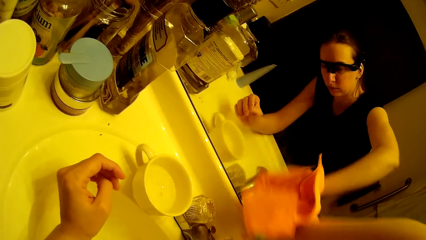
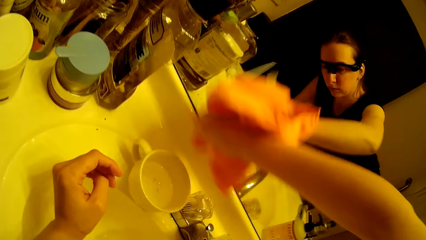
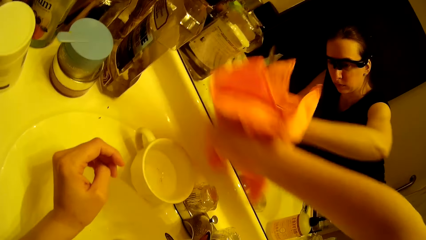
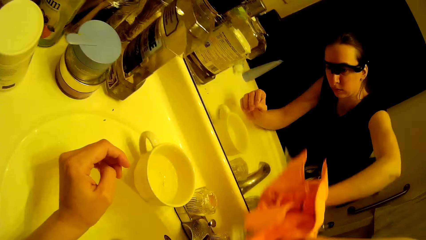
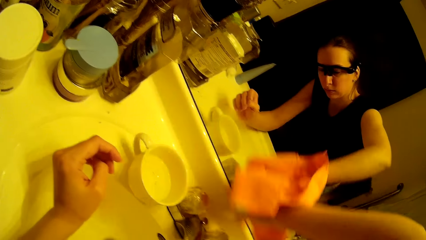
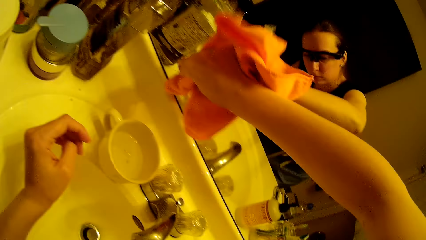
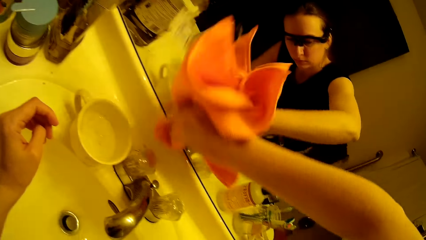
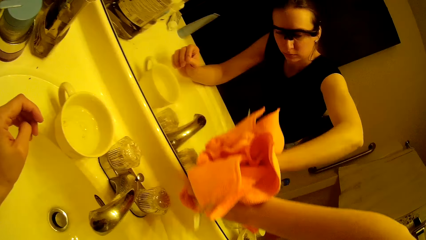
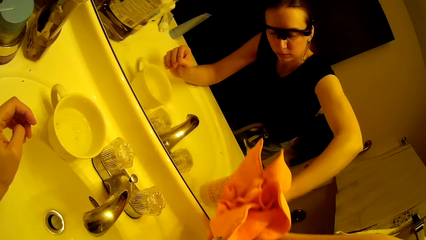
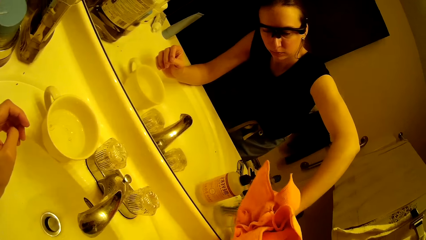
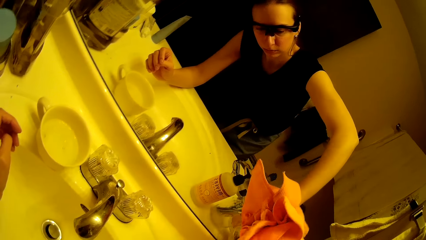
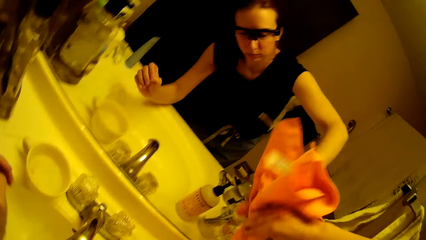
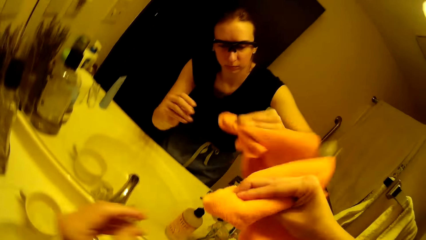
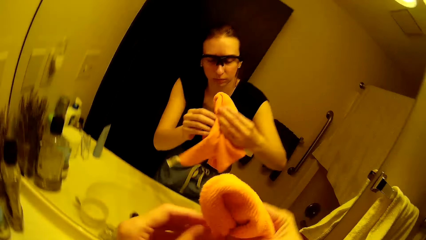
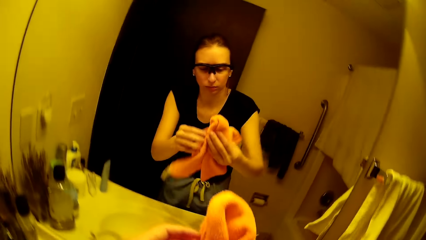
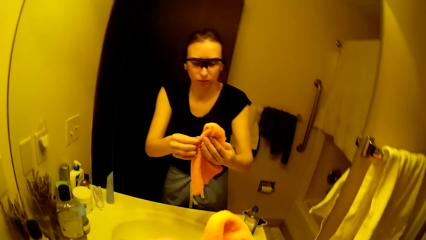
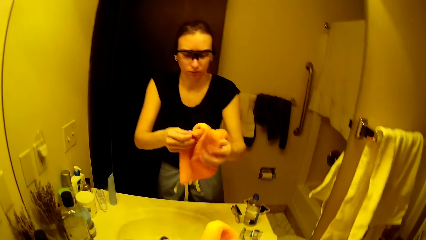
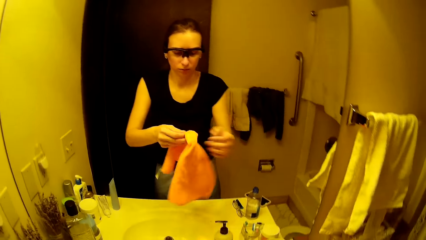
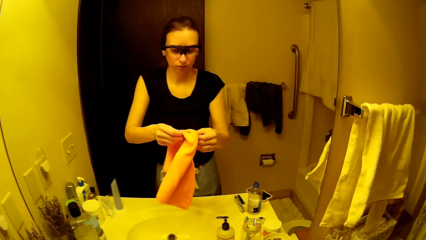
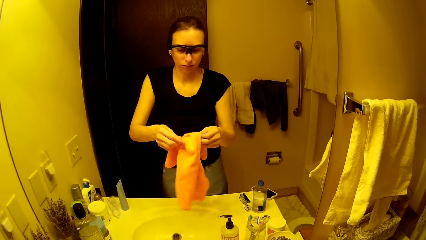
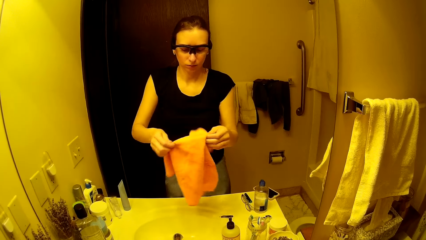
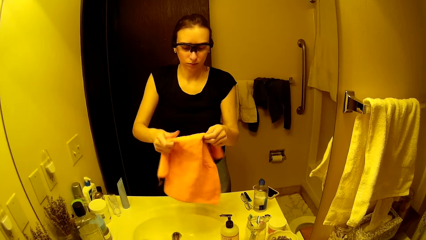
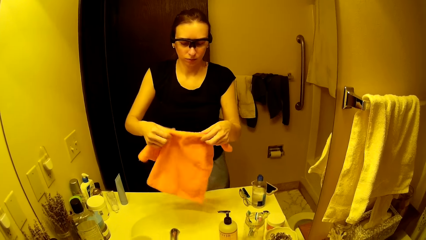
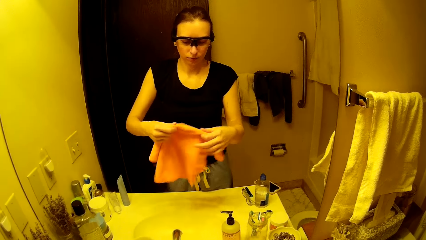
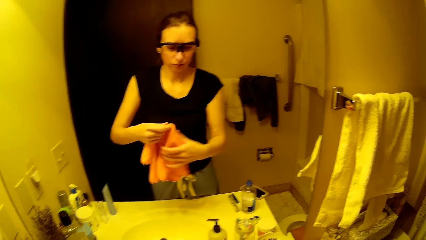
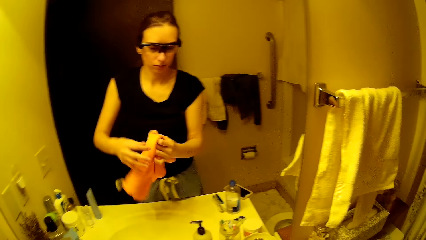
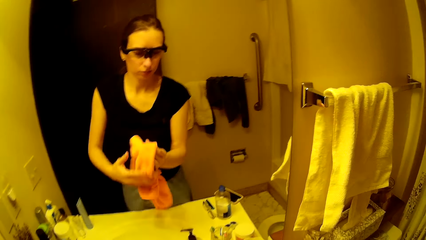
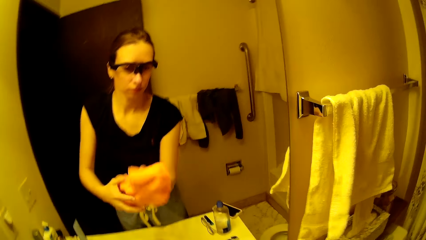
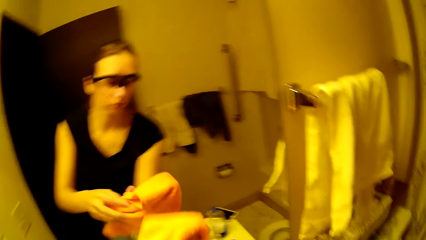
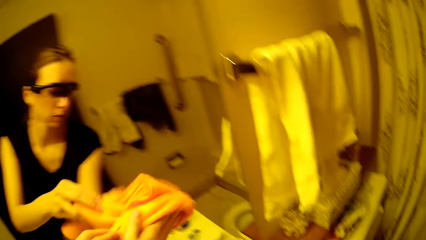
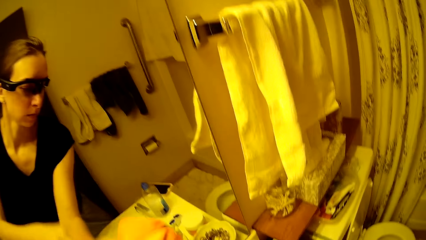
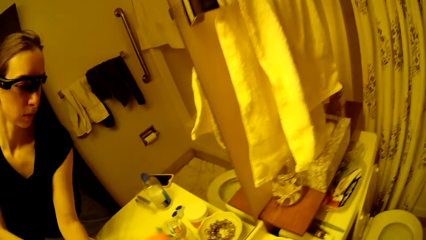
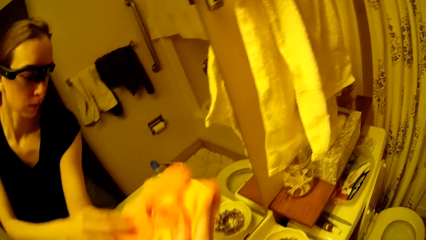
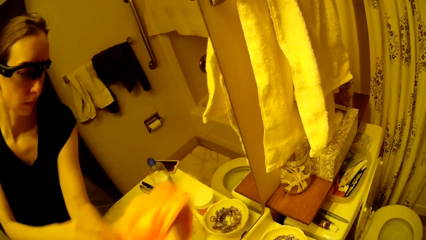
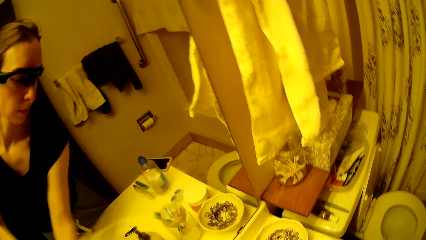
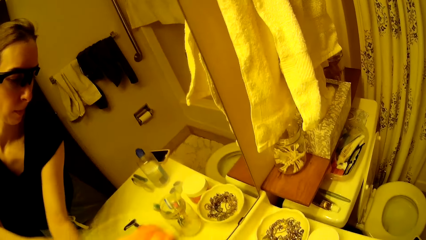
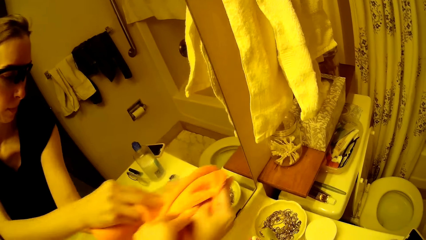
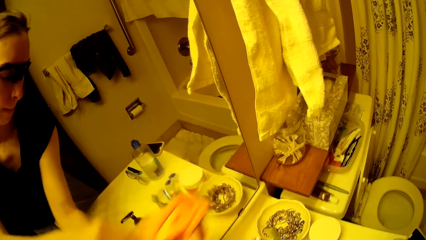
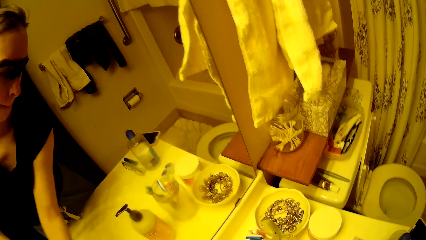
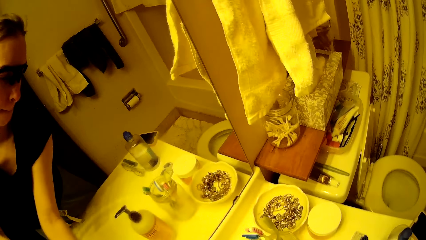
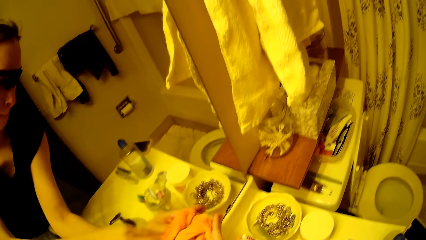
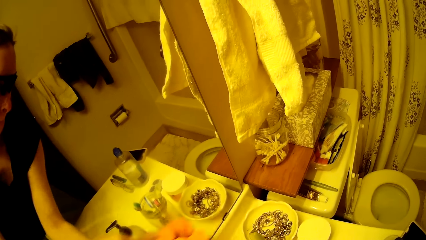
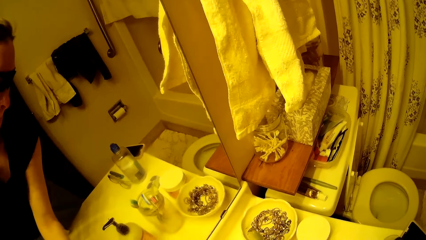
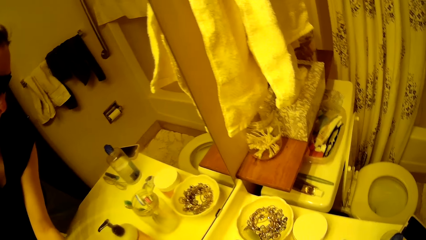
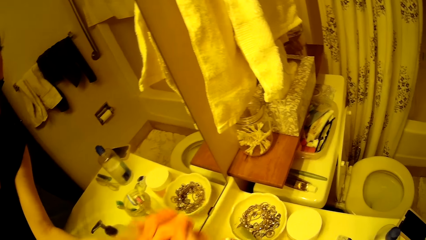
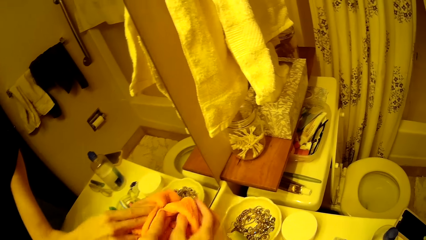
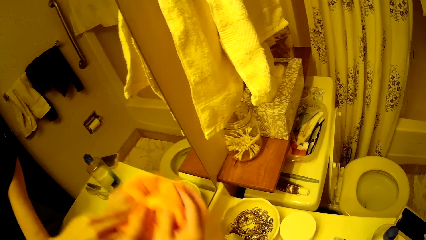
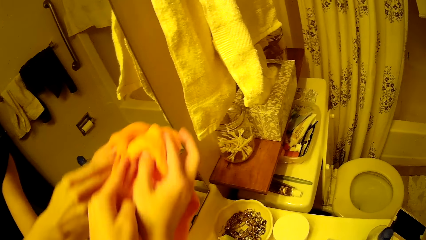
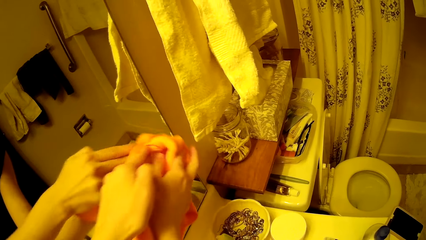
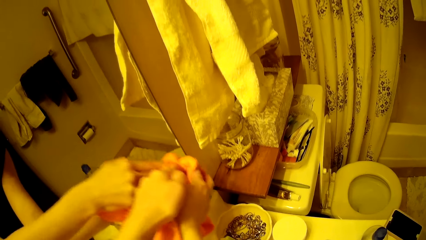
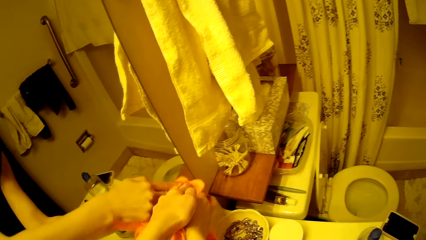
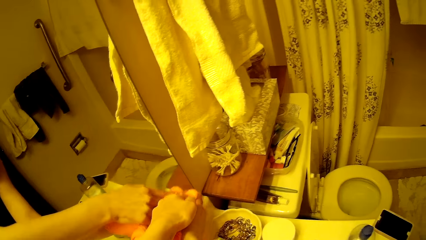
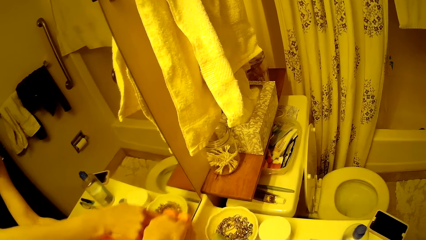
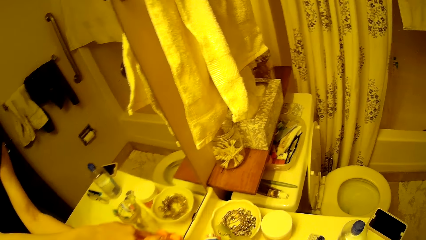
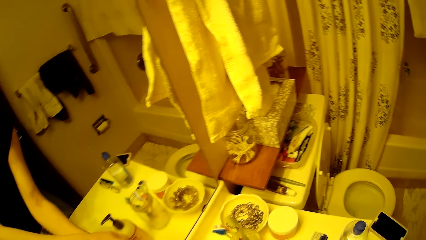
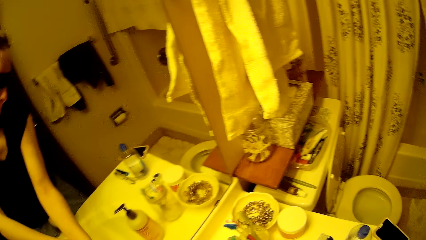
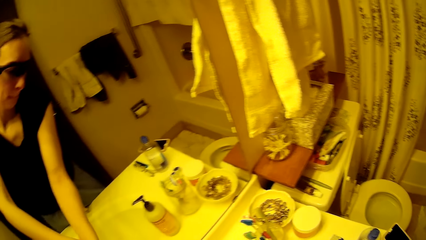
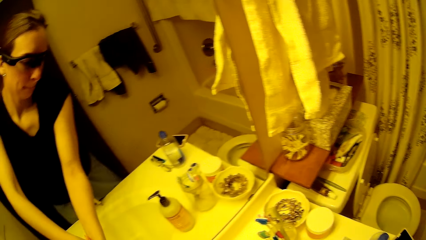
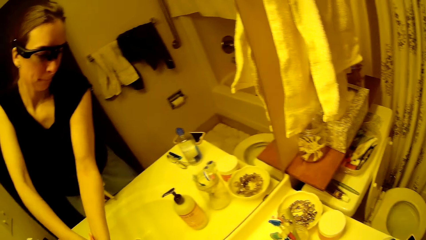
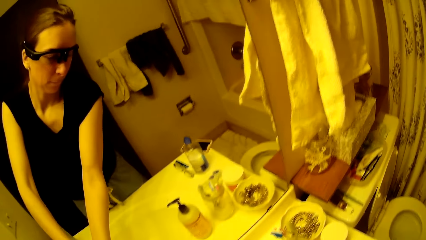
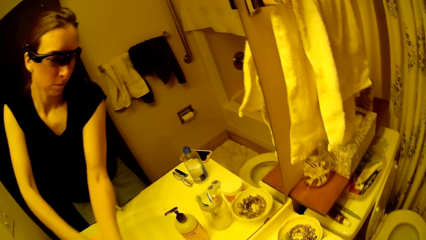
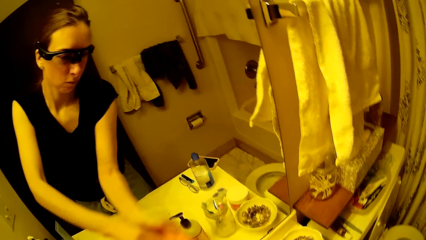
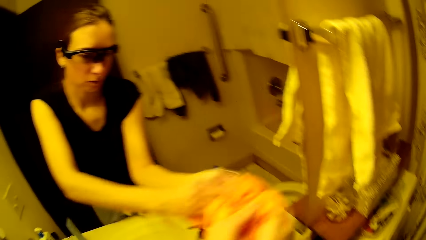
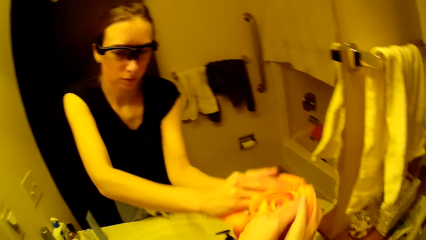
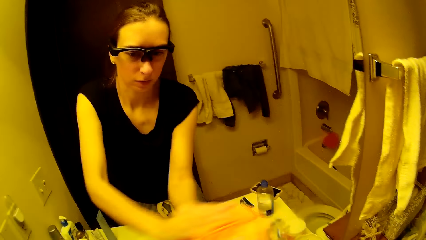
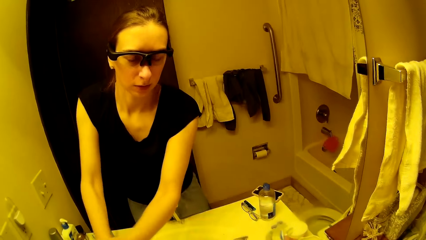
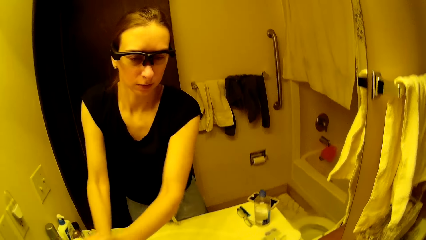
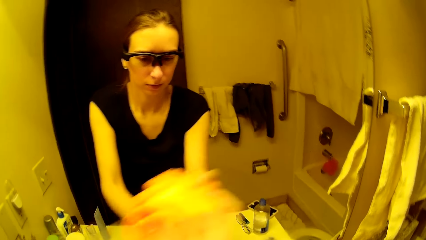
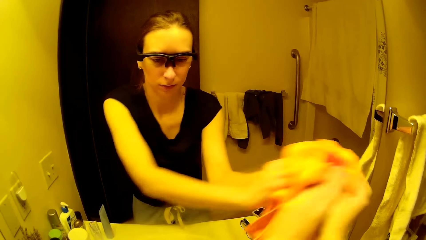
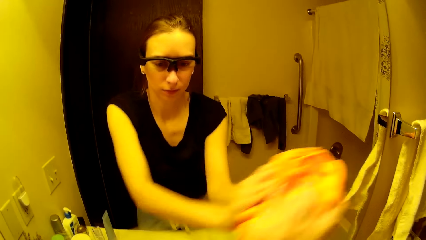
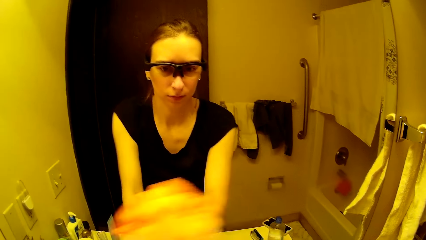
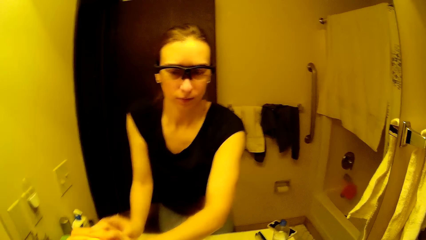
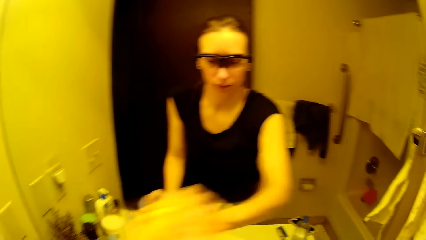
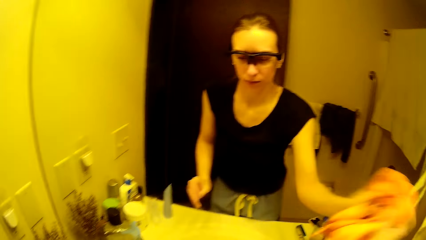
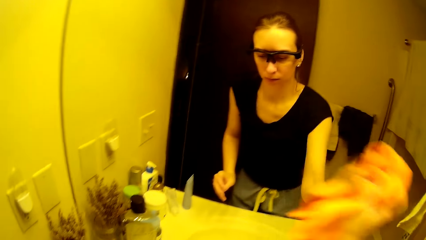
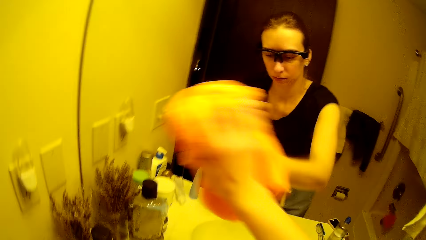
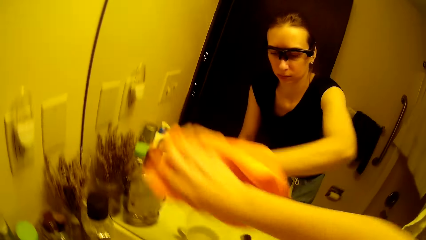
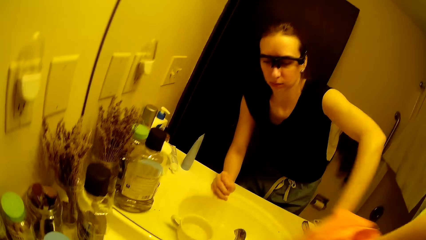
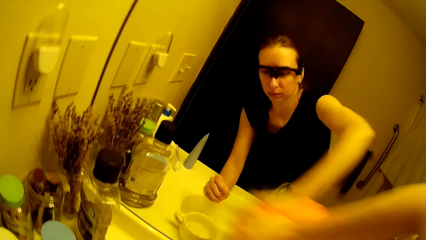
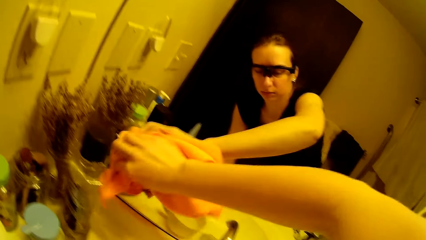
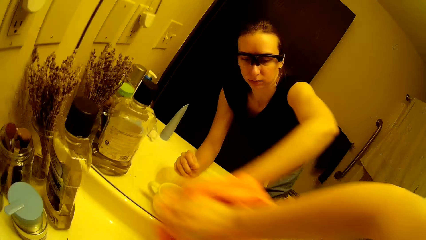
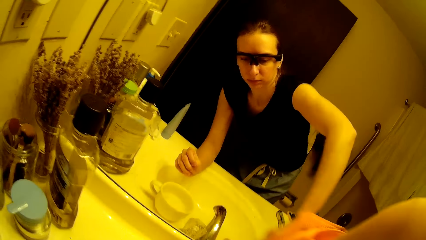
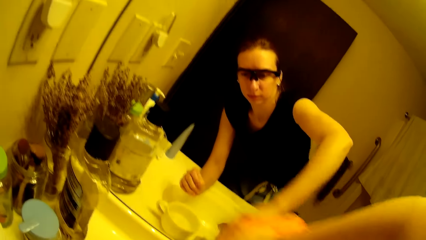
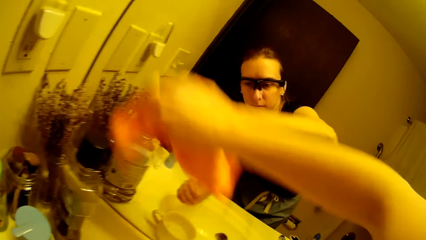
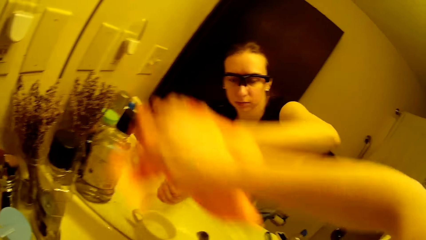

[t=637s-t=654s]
The camera wearer holds the towel with her hands. She wipes the mirror with the towel.
